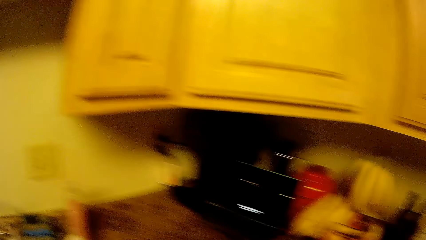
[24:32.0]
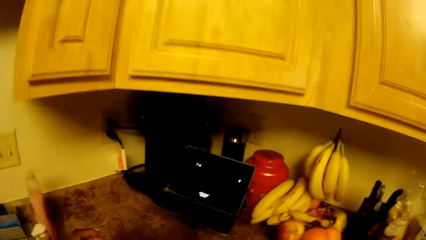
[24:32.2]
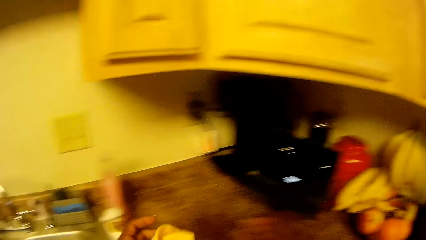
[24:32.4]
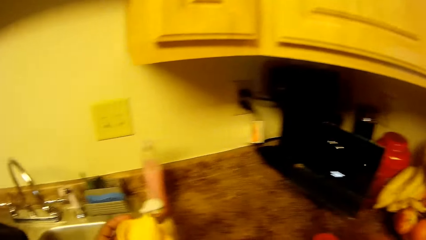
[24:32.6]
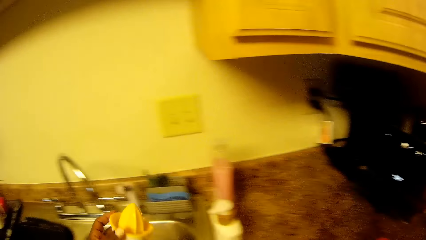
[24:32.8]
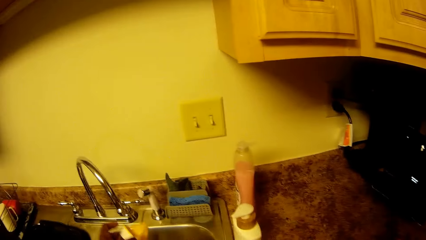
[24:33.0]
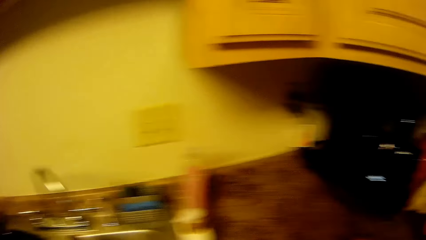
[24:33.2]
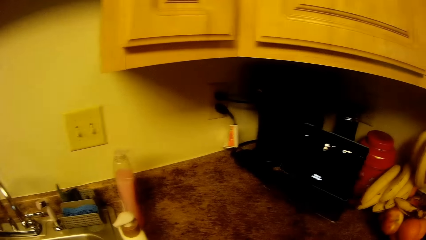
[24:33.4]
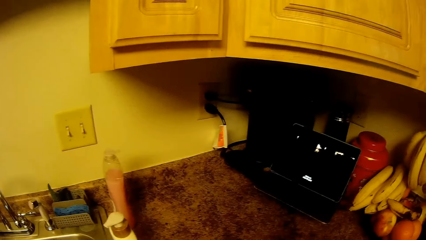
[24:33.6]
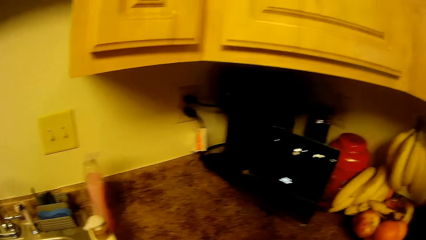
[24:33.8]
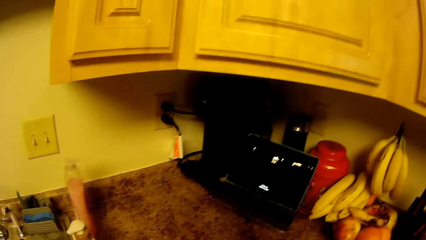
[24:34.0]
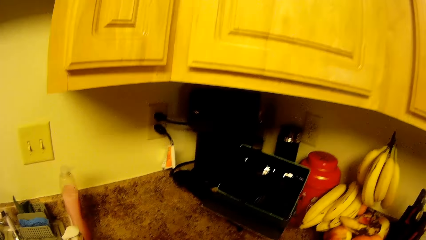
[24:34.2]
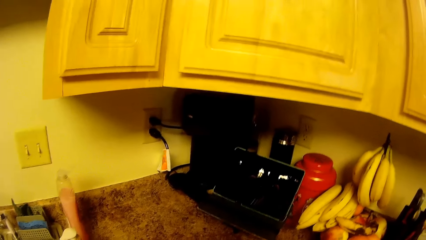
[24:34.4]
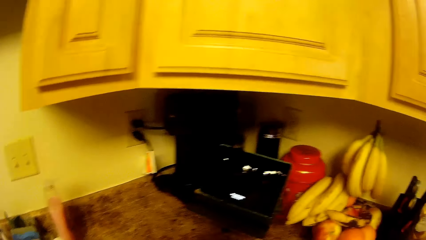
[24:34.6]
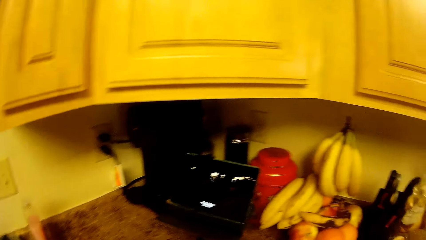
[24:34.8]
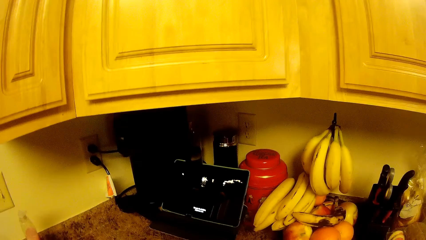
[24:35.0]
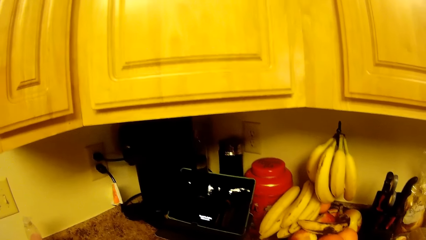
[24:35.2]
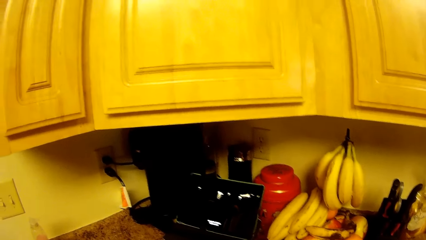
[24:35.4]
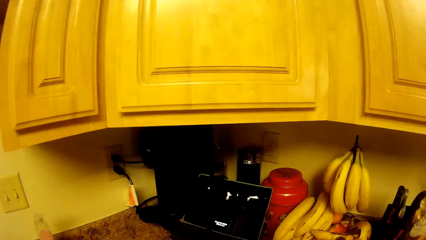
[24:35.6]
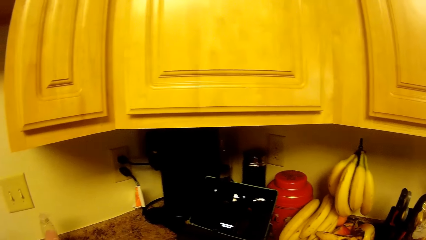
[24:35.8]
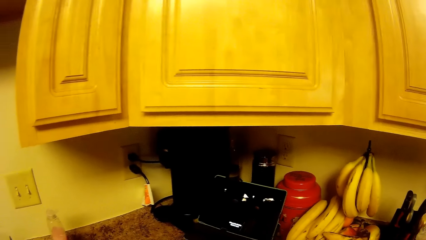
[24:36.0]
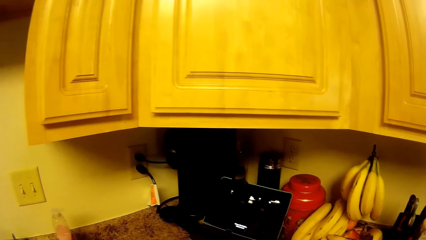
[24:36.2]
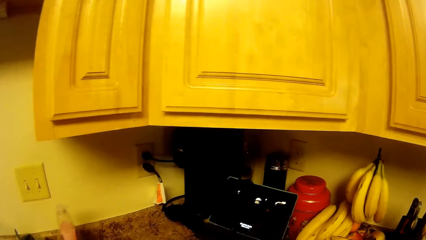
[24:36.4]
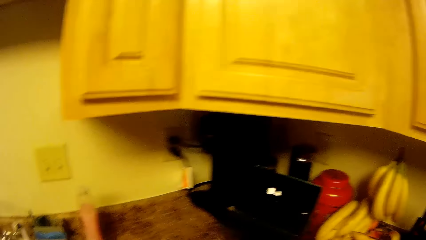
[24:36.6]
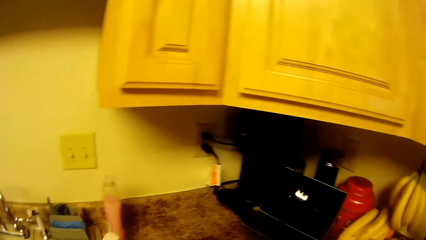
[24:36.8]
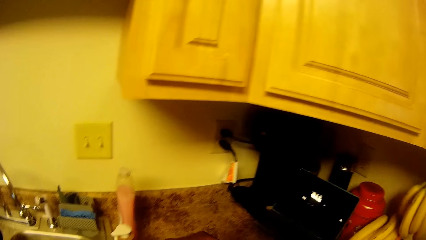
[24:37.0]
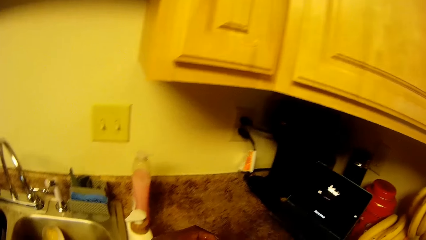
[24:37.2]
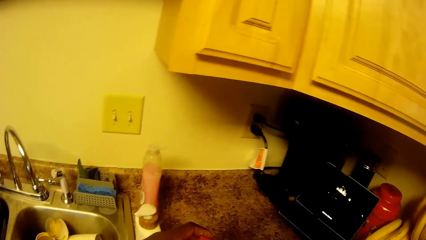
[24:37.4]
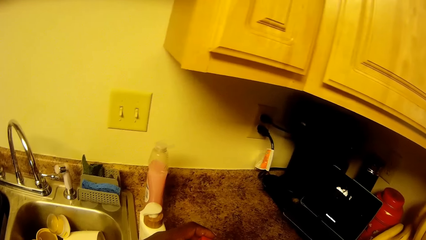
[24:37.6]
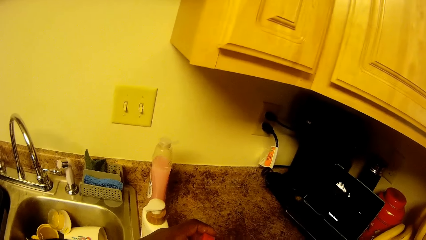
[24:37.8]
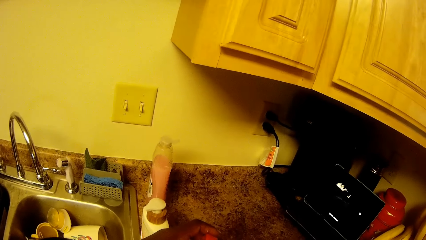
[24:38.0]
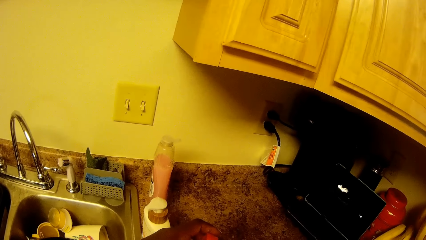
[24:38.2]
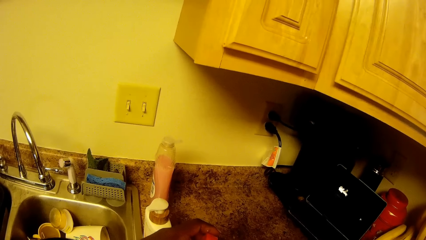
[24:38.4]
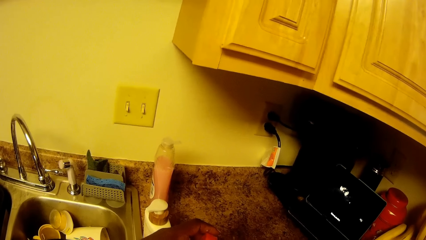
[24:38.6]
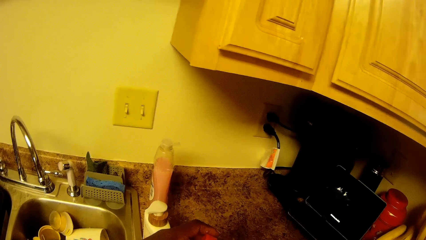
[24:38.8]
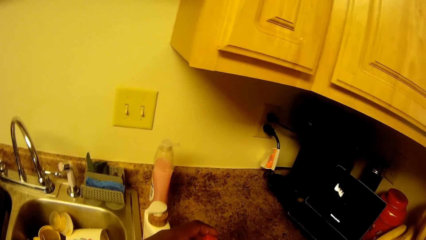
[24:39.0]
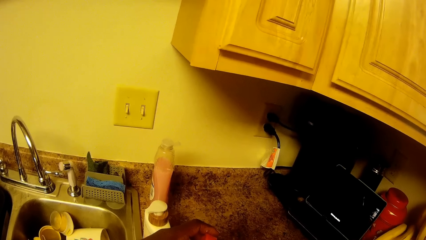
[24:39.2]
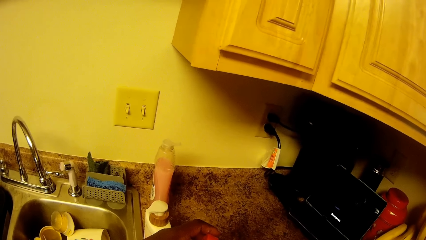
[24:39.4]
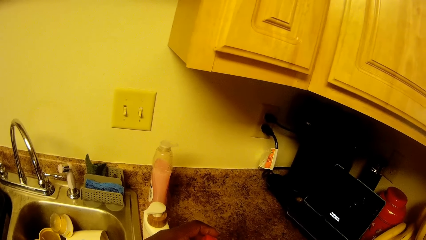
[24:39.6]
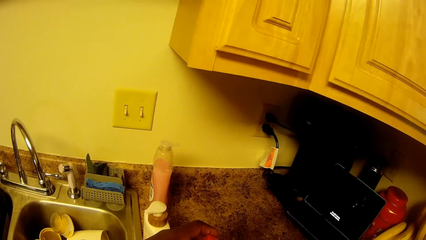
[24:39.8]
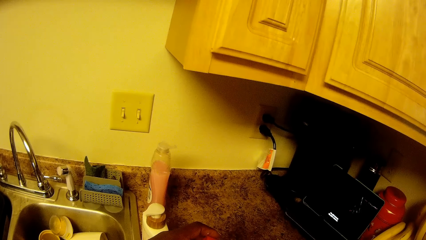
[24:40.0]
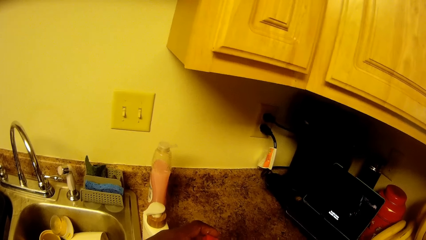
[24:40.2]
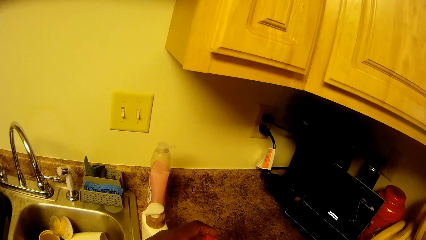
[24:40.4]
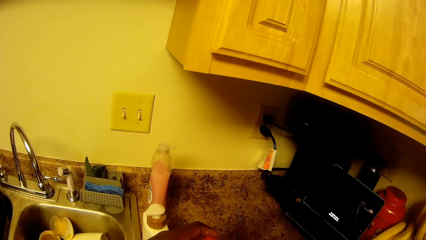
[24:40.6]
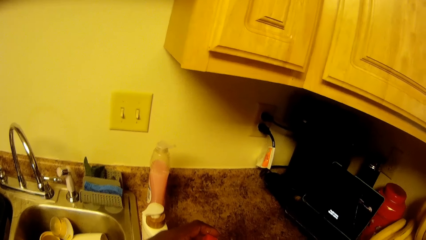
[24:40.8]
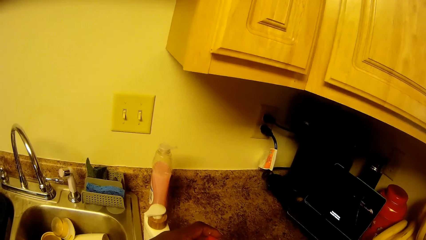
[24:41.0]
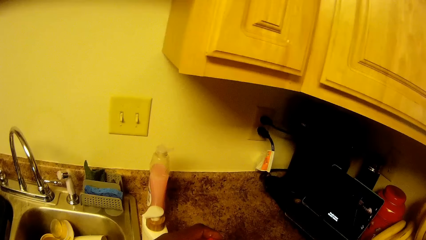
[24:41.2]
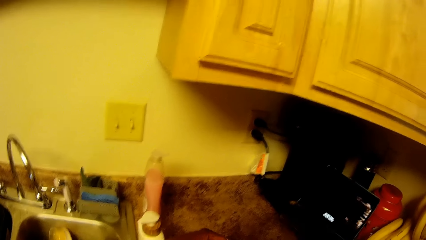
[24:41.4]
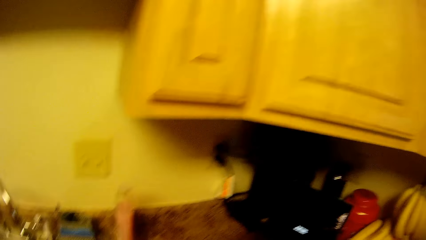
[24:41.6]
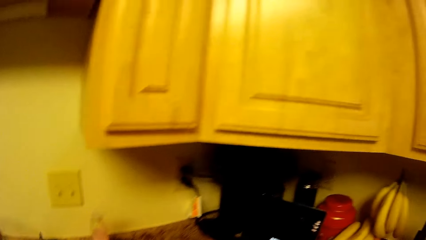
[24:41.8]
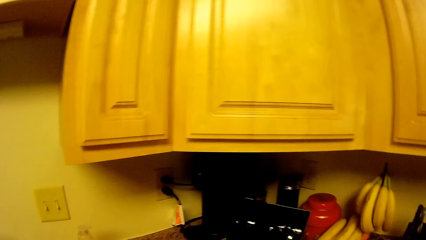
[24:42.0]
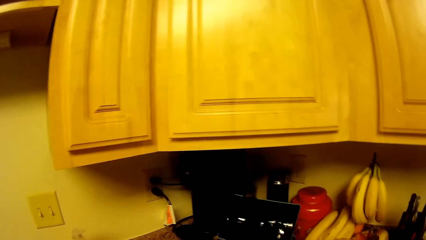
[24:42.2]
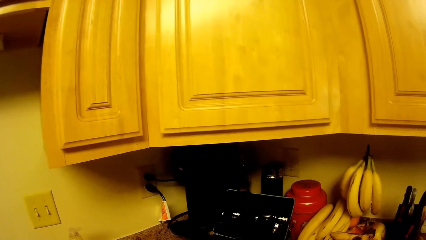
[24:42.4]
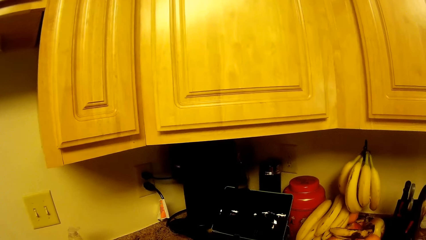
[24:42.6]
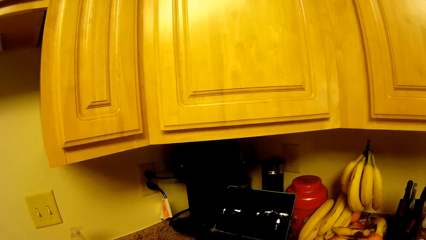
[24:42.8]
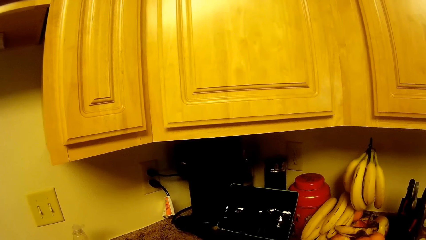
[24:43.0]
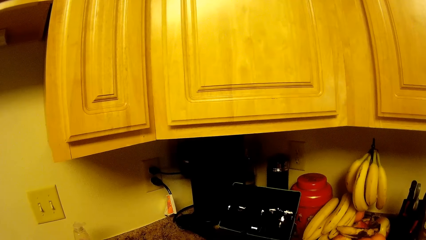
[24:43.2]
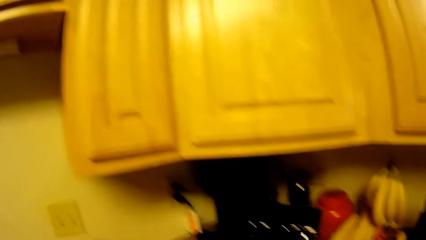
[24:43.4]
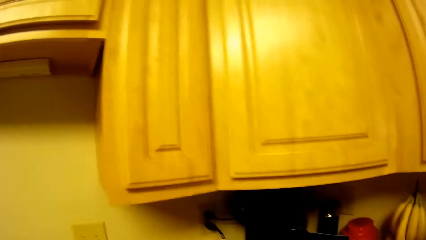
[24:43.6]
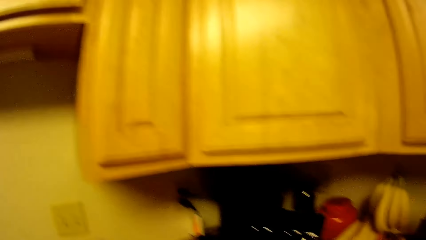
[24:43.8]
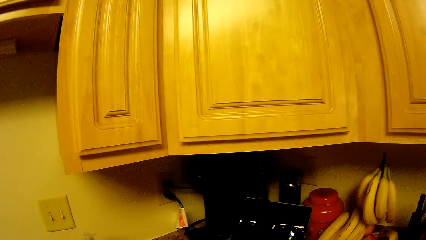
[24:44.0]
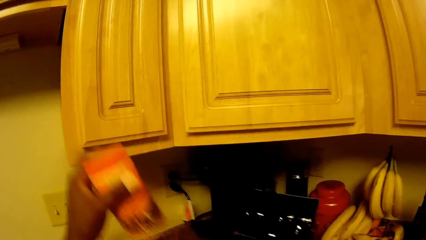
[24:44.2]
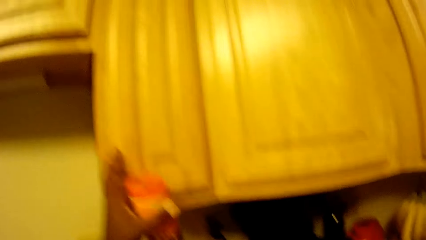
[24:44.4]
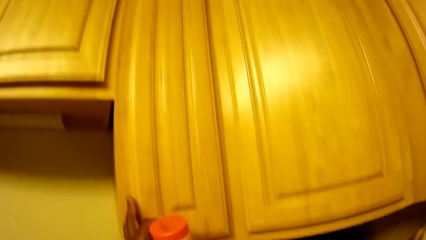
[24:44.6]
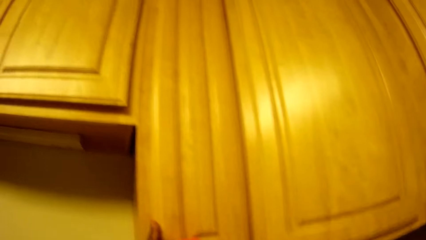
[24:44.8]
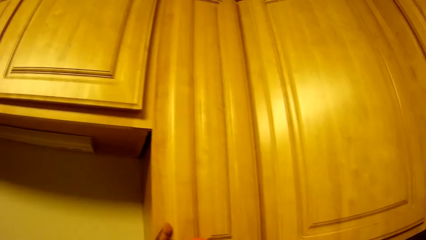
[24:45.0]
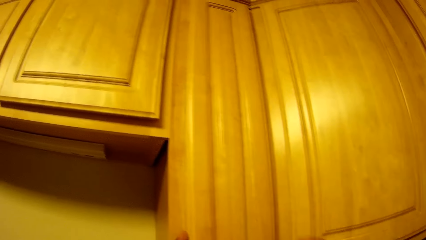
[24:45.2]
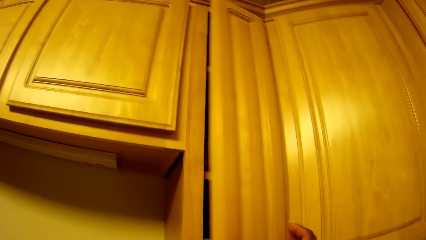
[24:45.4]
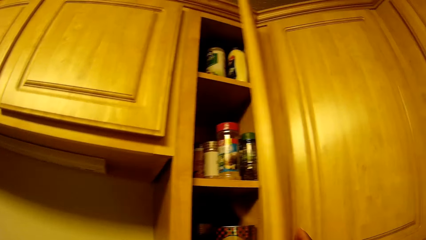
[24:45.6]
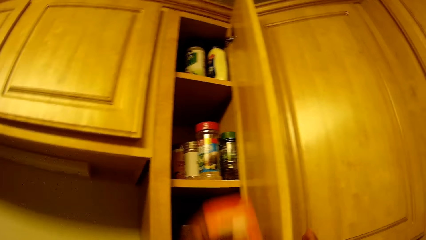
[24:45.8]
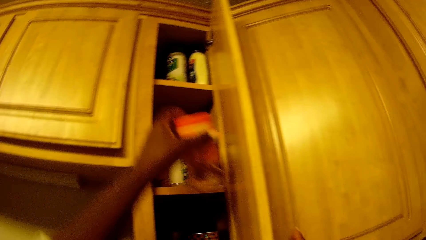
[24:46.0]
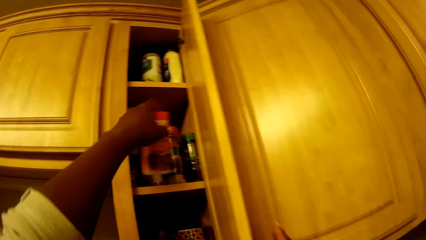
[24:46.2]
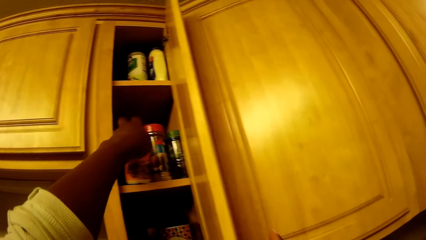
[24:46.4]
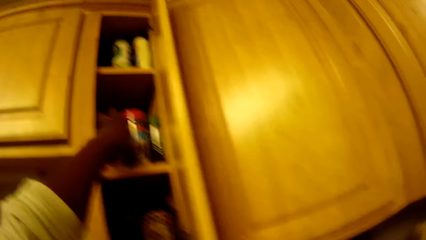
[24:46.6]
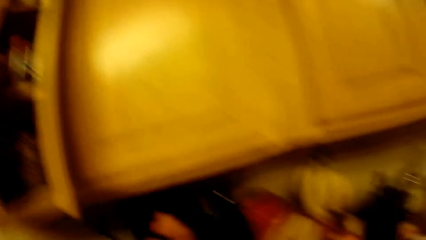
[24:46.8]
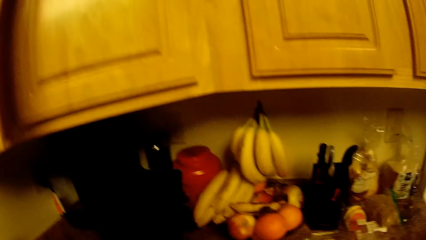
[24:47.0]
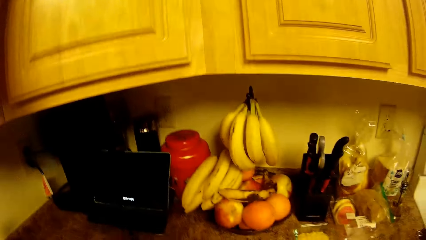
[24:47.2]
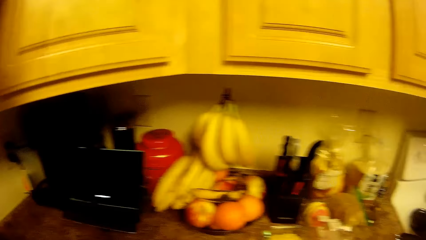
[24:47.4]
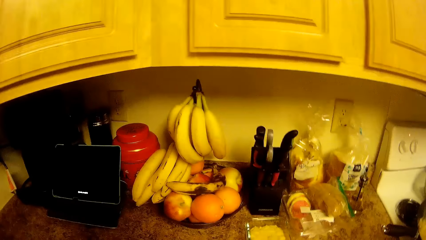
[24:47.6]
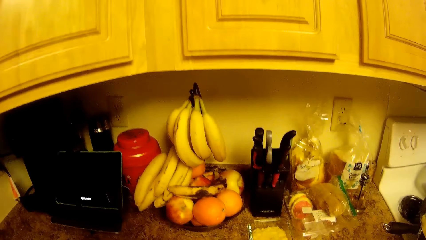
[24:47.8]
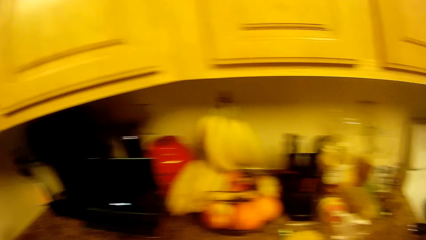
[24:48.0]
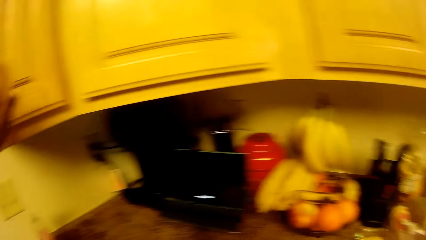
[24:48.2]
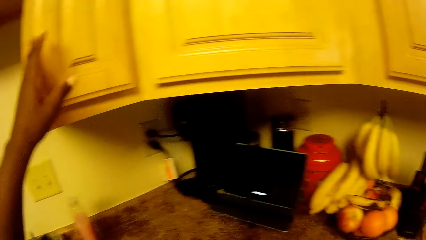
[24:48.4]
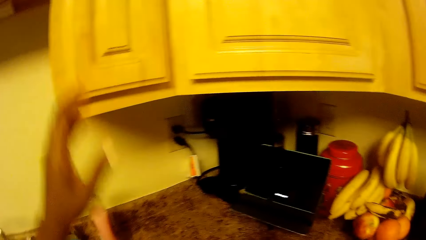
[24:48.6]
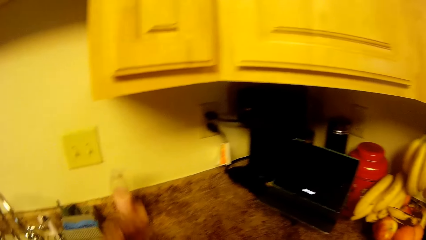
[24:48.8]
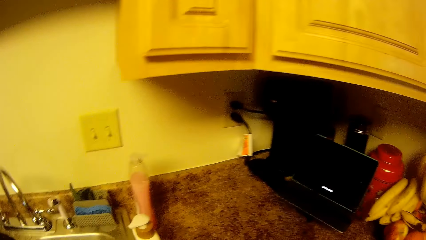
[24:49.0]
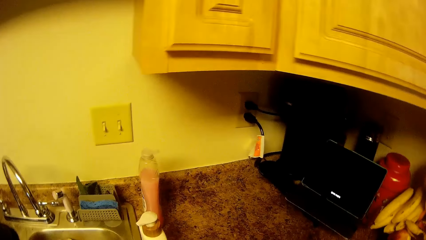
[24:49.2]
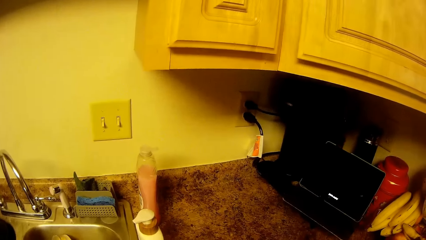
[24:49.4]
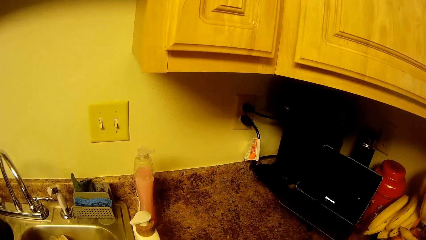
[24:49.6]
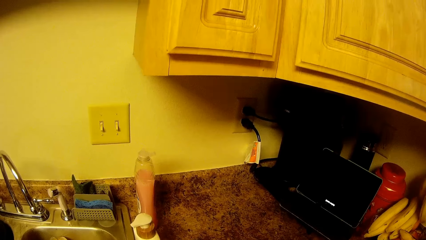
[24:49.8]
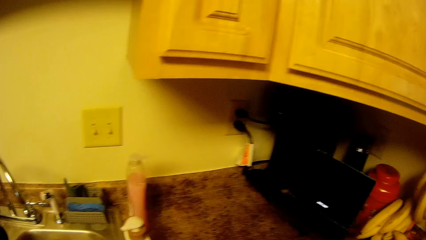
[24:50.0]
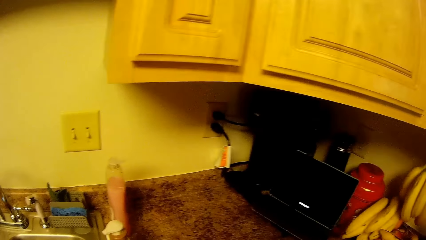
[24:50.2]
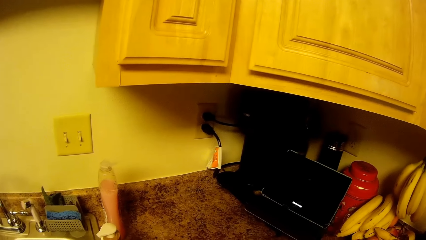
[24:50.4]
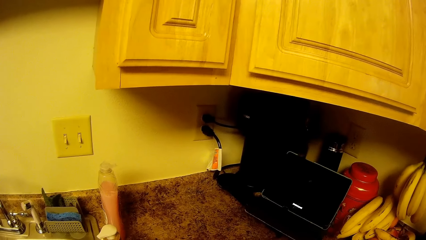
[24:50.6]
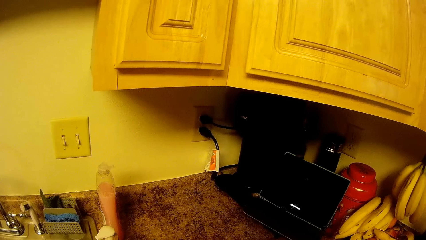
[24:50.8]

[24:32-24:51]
The camera wearer puts the juicer in the sink. She holds a table salt in her left hand. She opens a kitchen cabinet with her left hand. She puts the table salt in the kitchen cabinet with her left hand. She closes the kitchen cabinet with her left hand.
